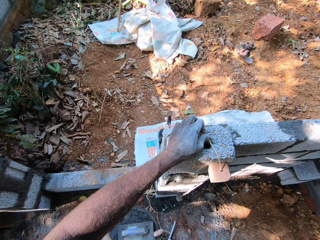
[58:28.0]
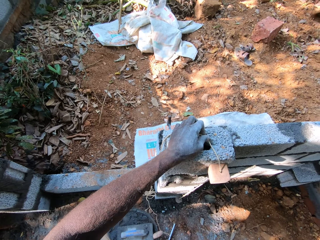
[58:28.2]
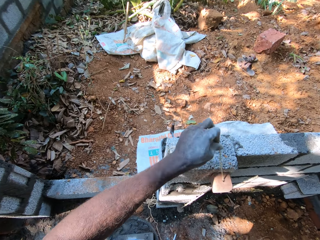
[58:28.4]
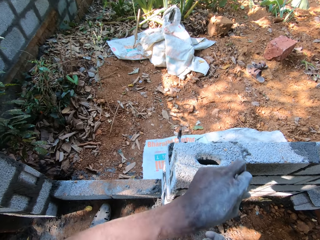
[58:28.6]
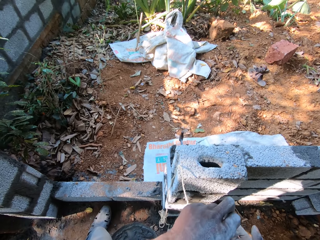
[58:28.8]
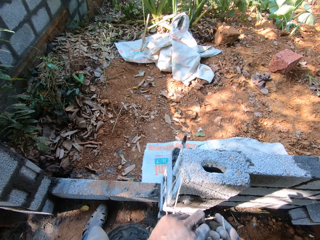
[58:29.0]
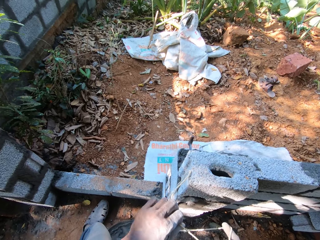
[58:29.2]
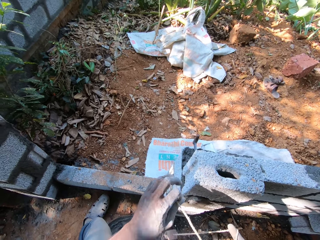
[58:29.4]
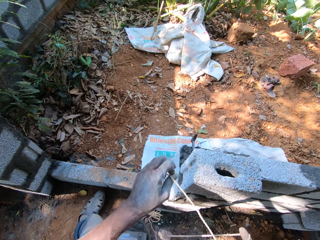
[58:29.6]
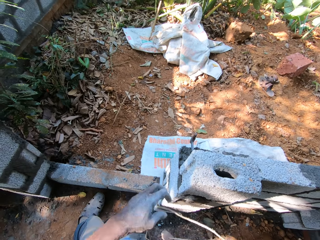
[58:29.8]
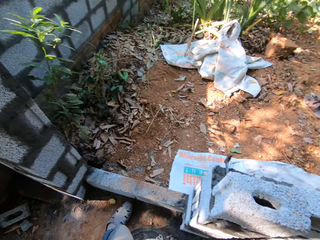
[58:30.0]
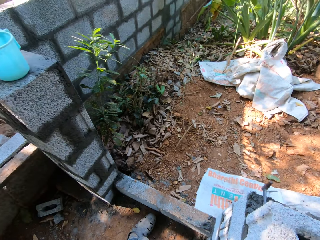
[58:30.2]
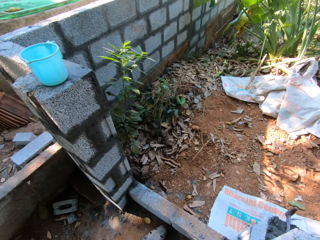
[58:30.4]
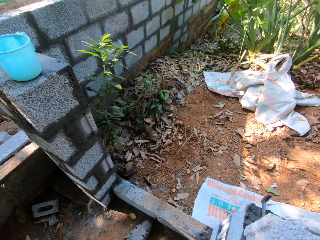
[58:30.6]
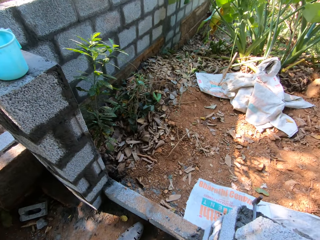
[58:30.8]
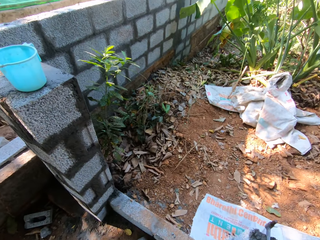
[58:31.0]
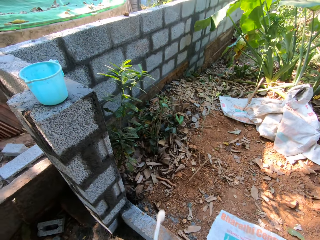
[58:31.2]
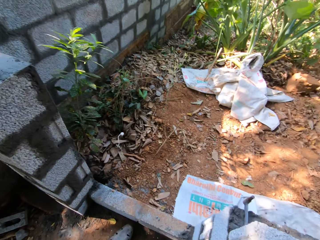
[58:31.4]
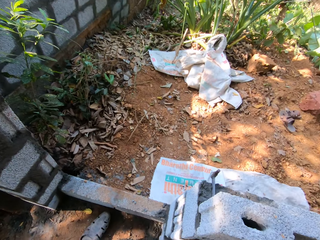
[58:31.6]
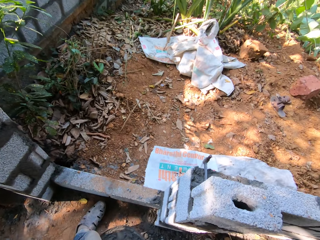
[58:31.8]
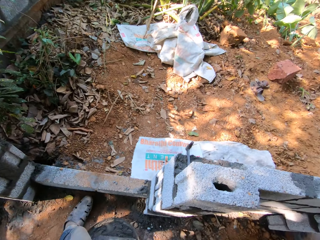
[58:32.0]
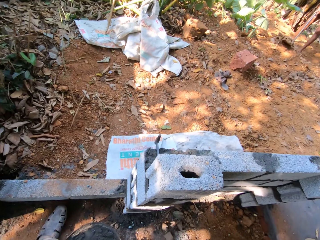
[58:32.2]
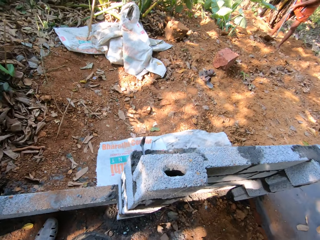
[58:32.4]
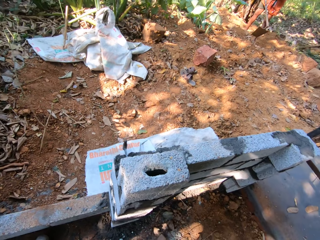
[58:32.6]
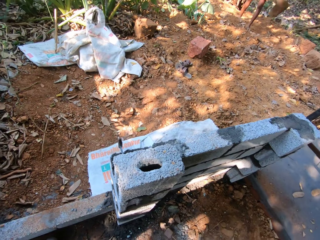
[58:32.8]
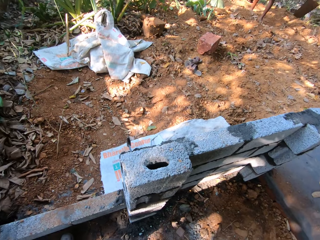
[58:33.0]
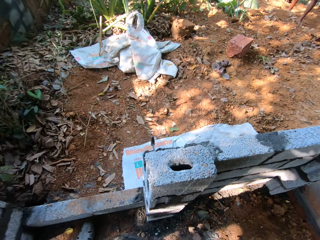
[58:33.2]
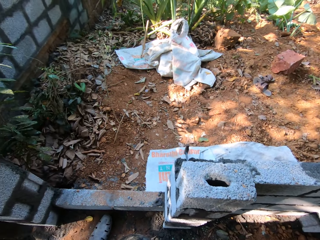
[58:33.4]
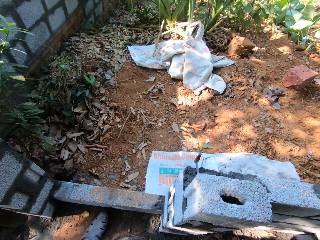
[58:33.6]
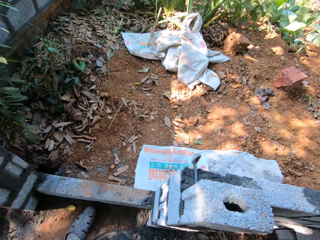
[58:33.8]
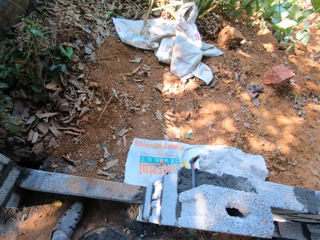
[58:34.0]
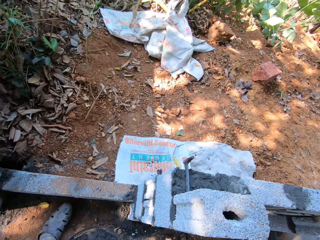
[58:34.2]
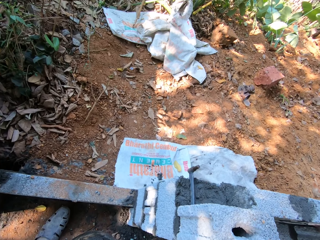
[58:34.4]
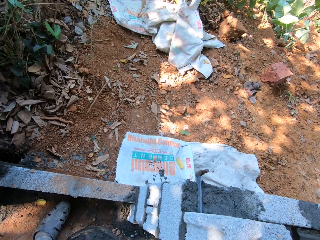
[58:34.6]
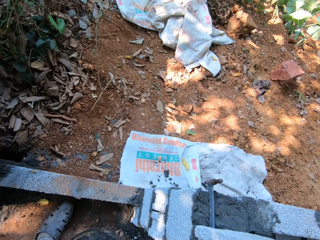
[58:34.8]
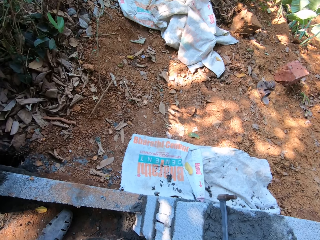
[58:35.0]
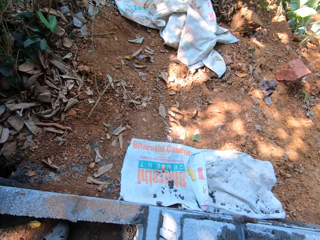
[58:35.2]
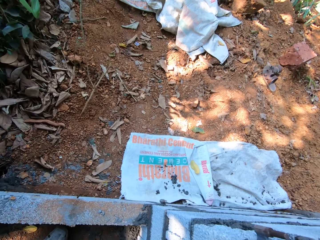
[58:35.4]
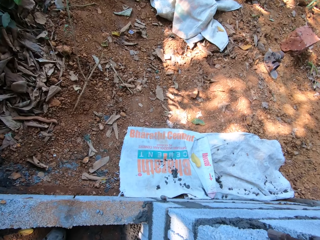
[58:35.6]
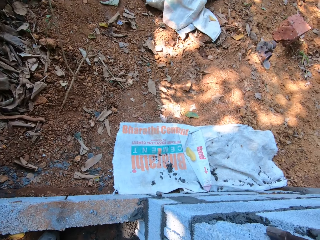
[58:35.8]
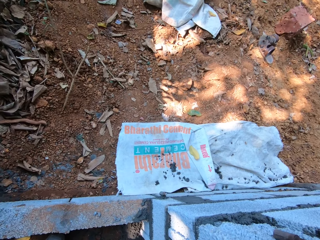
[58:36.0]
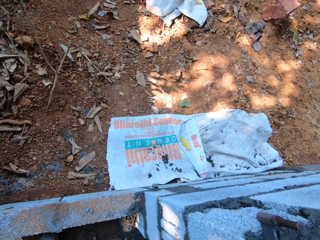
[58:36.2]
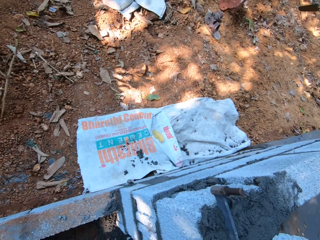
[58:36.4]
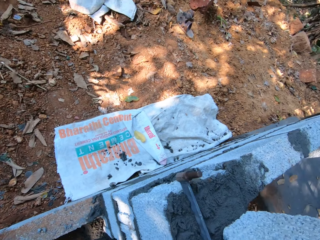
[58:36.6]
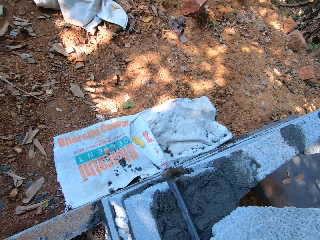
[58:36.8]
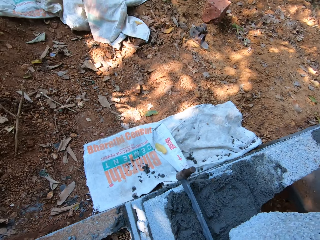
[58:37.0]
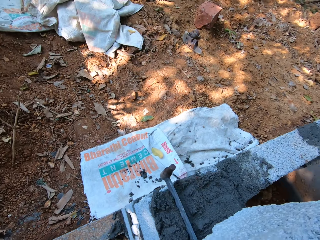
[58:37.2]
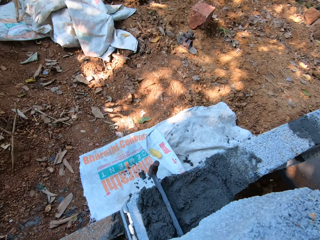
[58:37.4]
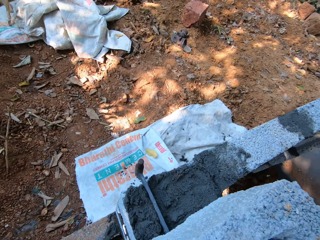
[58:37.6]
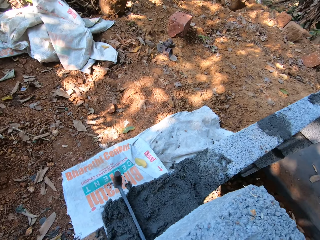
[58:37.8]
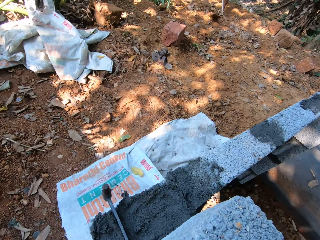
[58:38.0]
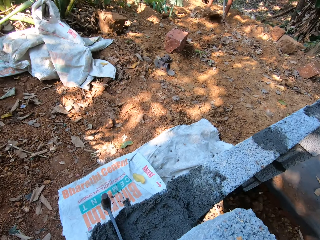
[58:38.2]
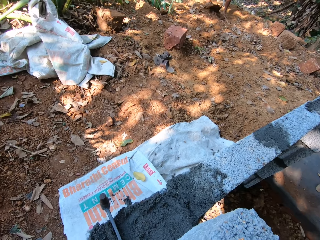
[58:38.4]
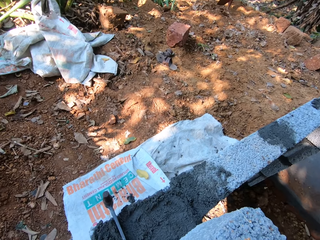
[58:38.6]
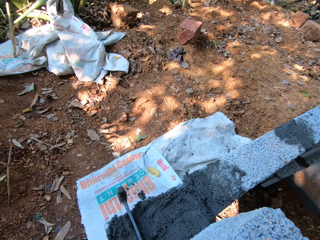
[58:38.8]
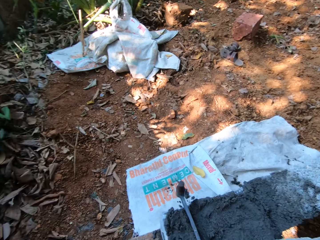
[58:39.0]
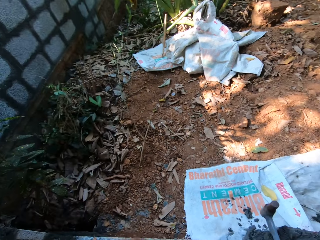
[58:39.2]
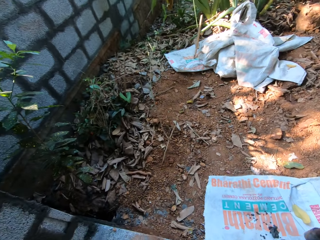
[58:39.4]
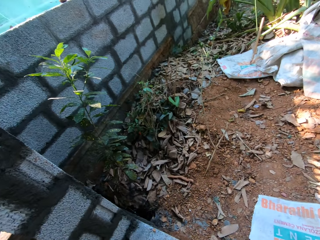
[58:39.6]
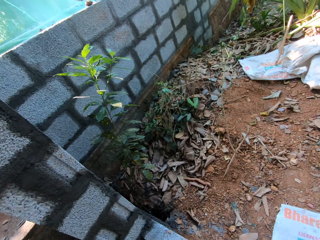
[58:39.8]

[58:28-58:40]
The camera wearer holds the rope with his right hand. He spits at the site. He looks around the field.

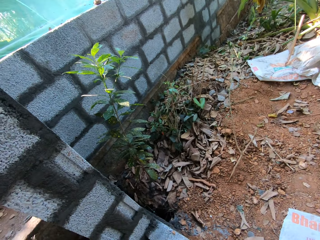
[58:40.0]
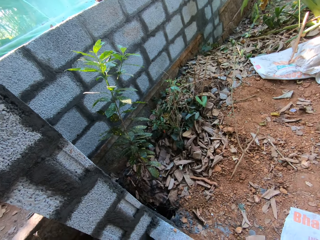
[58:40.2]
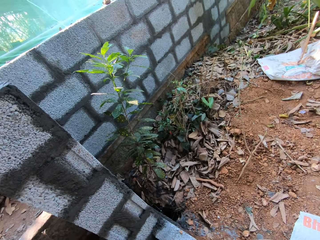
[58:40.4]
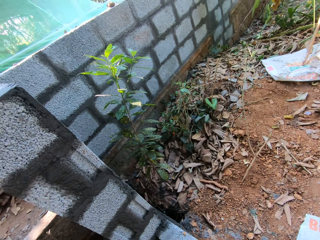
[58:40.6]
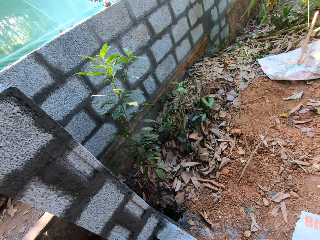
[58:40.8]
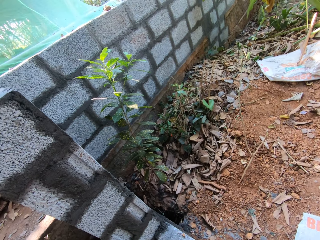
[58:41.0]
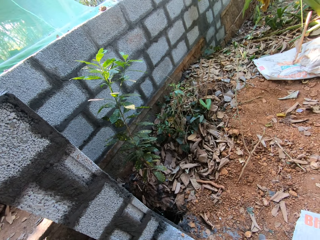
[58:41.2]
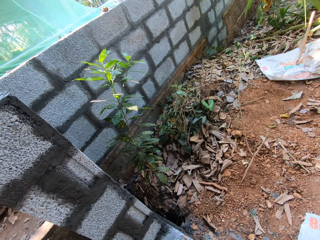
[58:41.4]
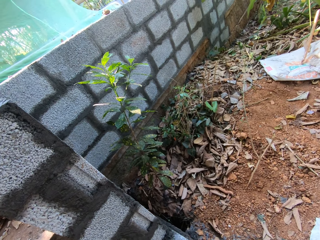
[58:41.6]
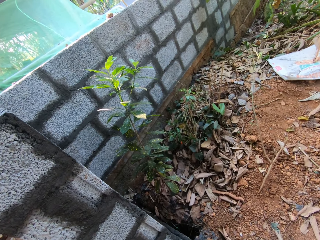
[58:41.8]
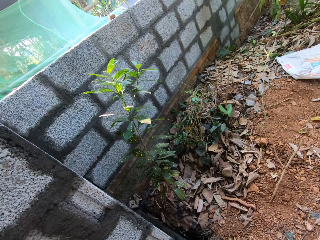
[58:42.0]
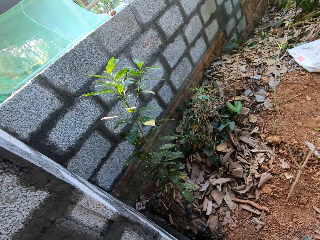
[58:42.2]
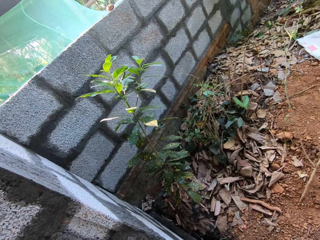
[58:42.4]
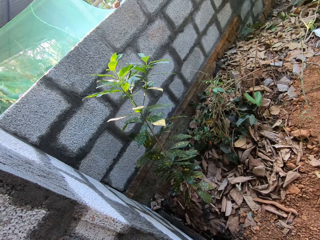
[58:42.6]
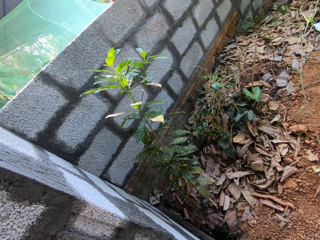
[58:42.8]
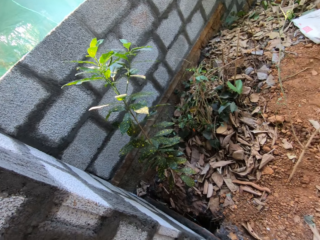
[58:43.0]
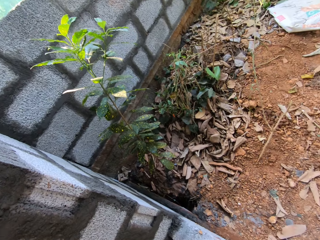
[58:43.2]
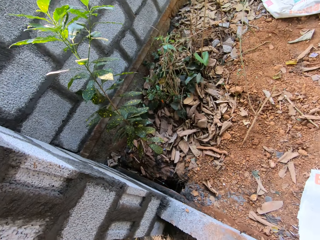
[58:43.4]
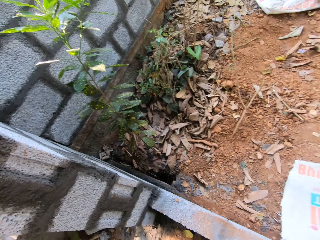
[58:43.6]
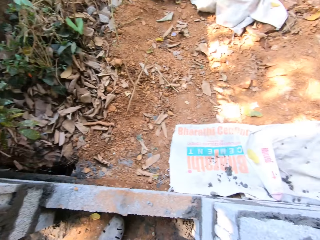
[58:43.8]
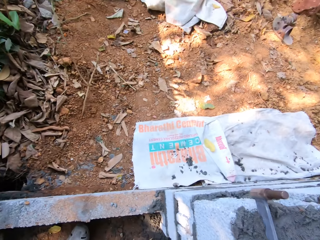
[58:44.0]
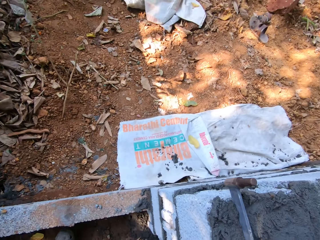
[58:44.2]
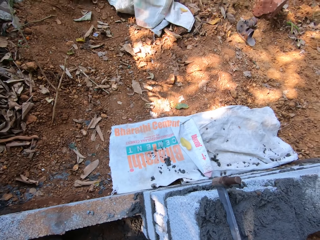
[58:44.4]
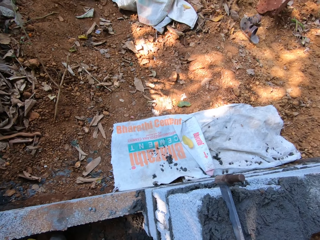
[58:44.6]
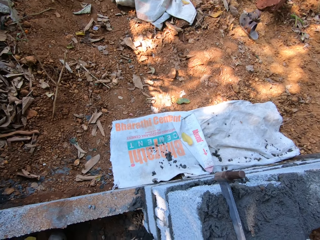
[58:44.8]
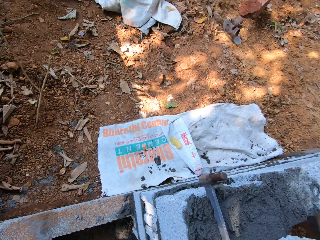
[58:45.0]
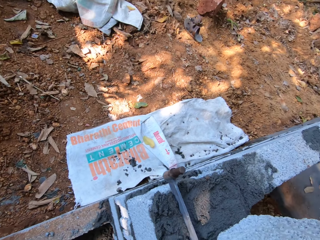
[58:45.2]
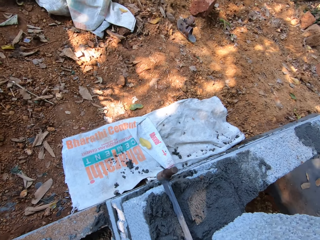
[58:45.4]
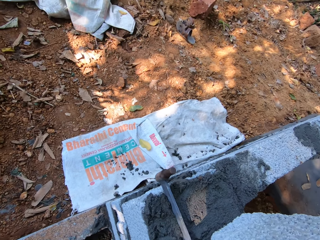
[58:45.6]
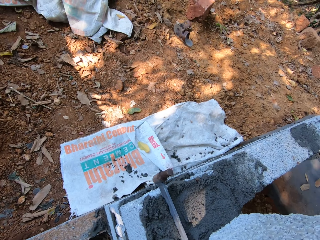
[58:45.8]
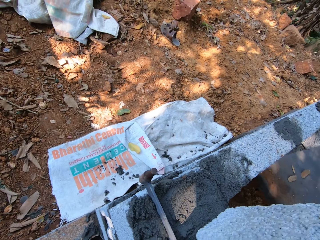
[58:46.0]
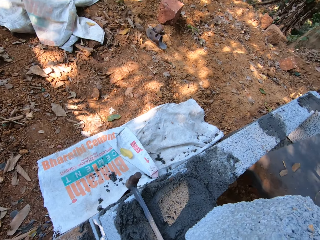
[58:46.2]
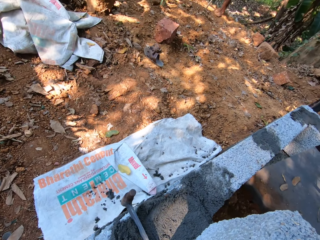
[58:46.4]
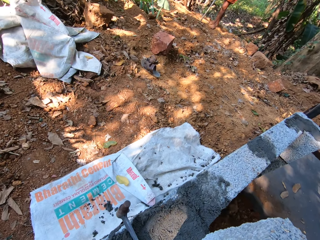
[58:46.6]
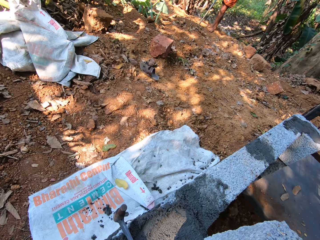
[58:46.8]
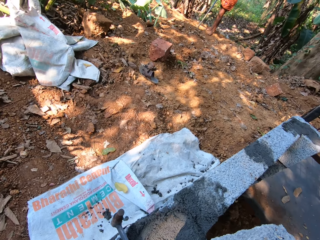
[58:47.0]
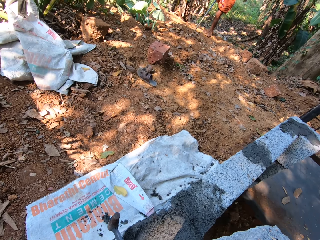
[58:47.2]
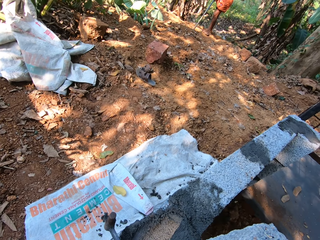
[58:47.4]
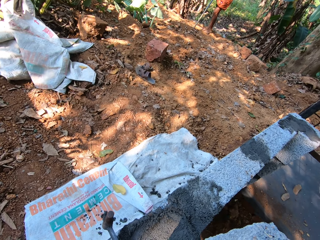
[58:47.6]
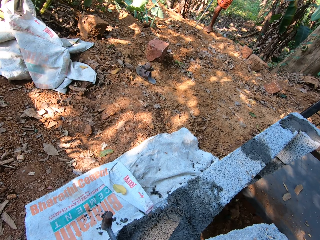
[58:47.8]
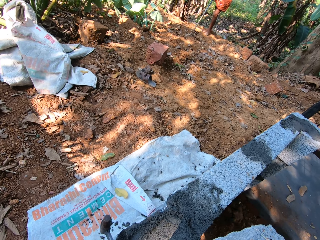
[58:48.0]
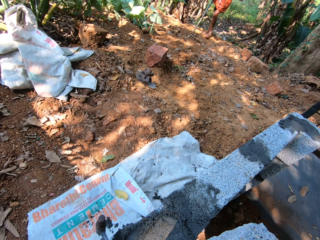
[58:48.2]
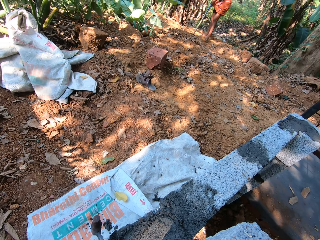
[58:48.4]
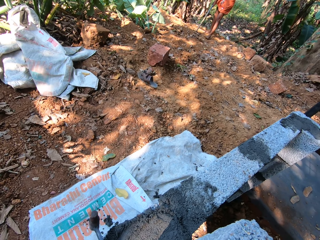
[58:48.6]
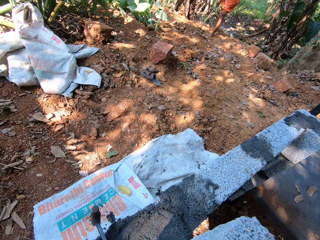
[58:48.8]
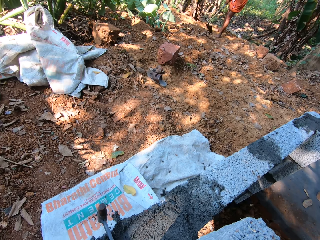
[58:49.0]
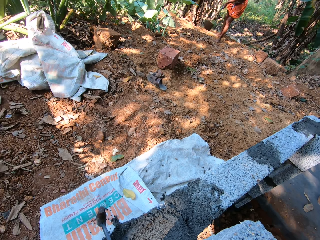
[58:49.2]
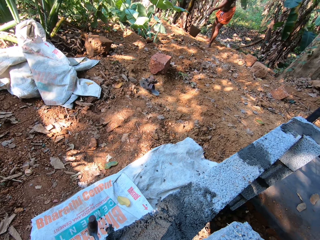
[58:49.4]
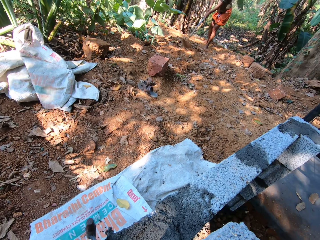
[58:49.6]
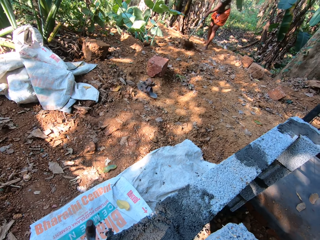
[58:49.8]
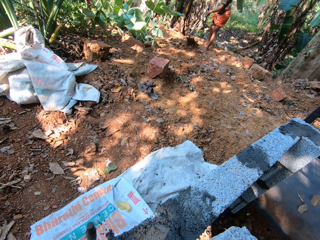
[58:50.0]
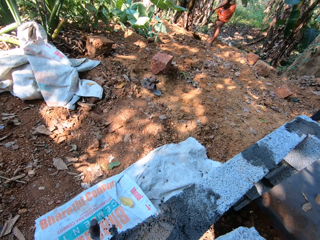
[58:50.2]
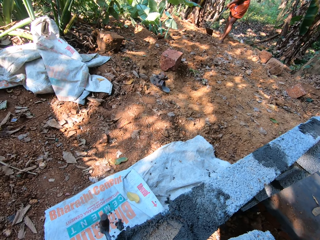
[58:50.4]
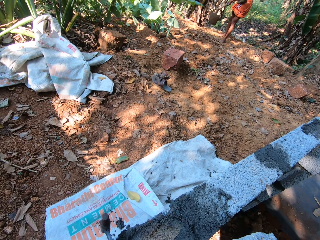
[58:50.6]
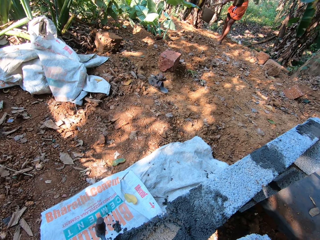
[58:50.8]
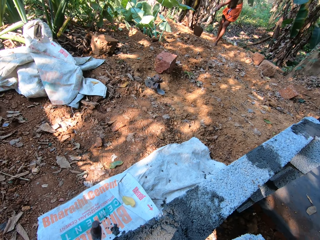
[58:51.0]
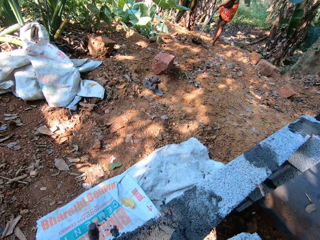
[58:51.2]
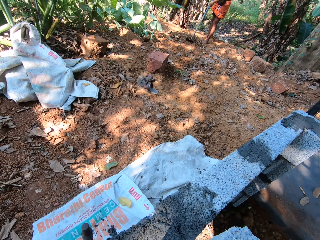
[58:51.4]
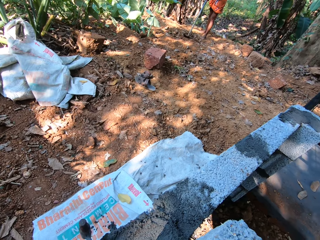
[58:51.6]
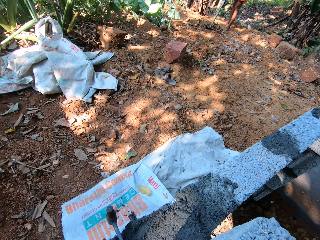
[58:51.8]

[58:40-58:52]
The man holds the hoe on the ground with both hands. The camera wearer interacts with the man. The man gathers leaves and stone on the ground with the hoe in both hands.
